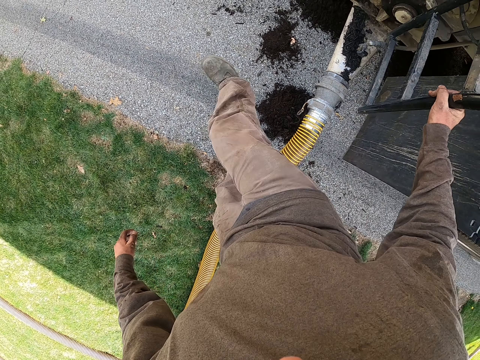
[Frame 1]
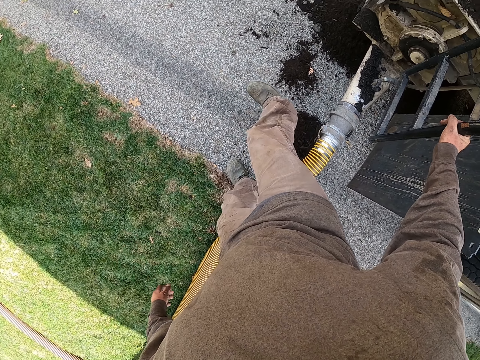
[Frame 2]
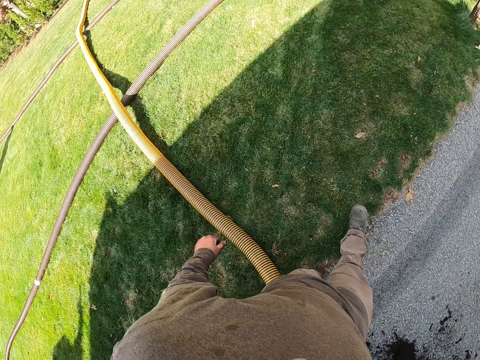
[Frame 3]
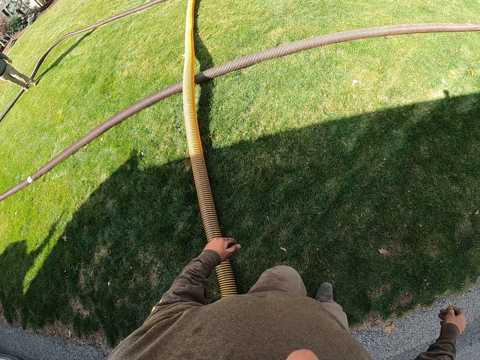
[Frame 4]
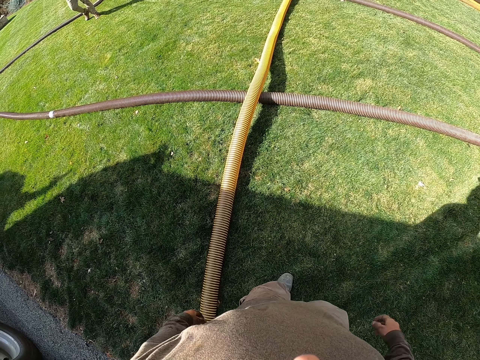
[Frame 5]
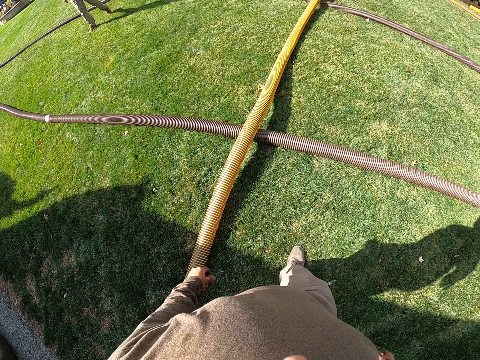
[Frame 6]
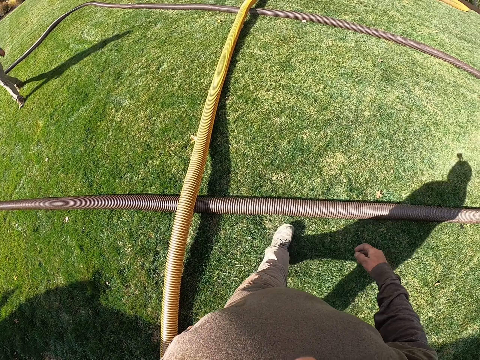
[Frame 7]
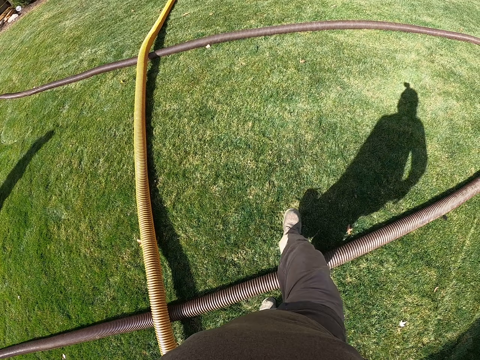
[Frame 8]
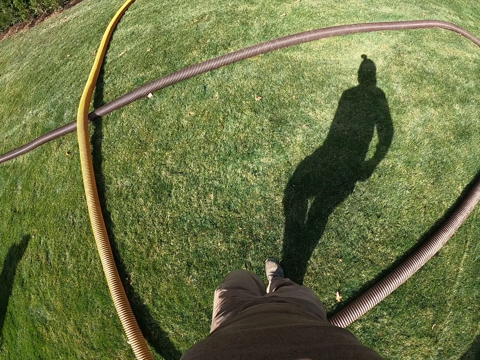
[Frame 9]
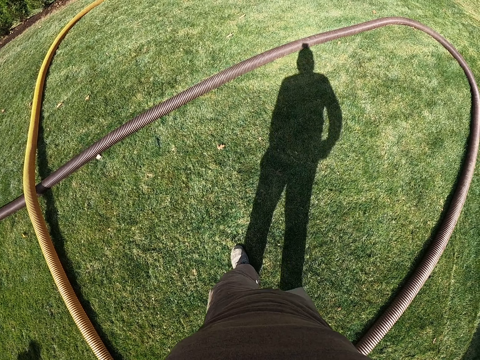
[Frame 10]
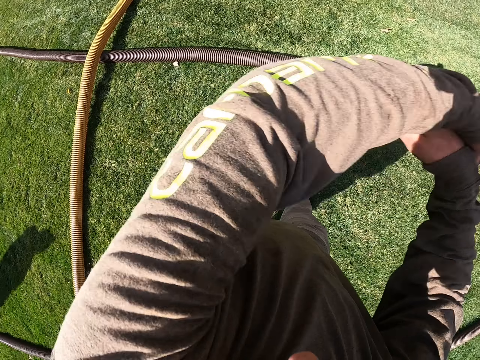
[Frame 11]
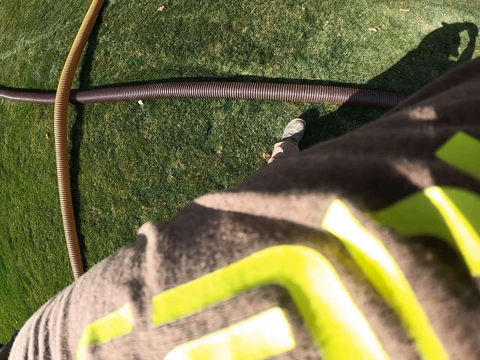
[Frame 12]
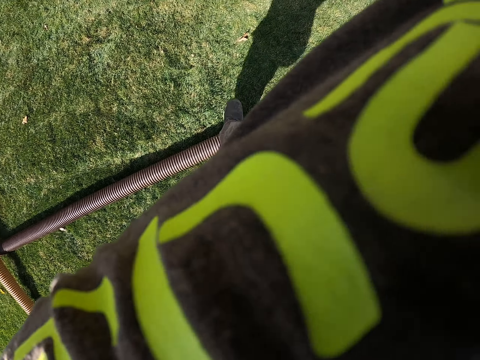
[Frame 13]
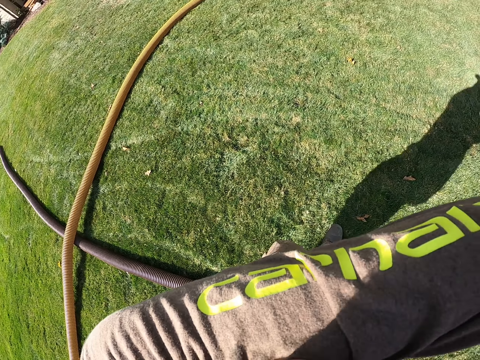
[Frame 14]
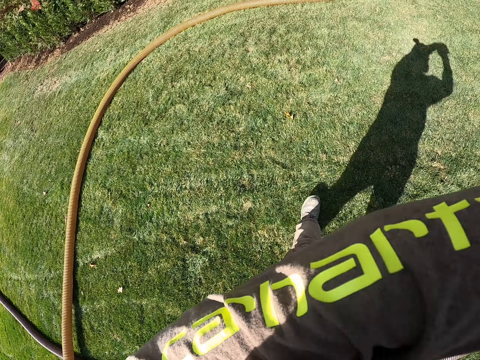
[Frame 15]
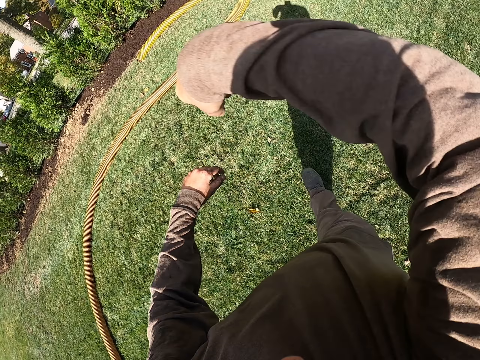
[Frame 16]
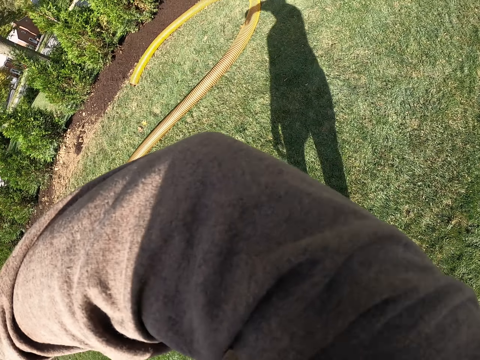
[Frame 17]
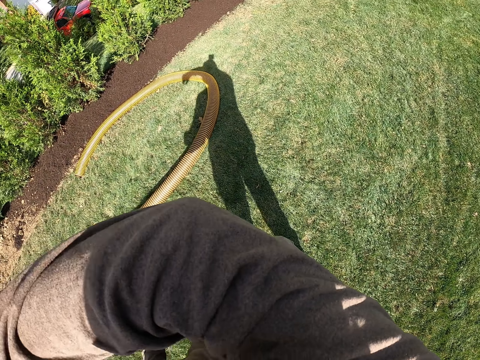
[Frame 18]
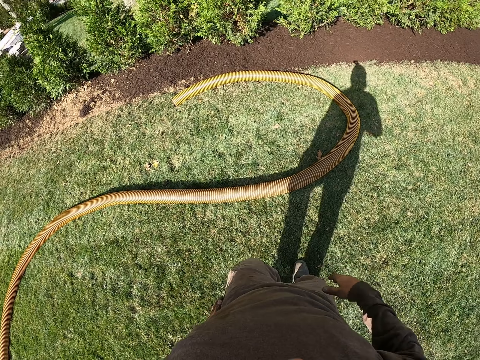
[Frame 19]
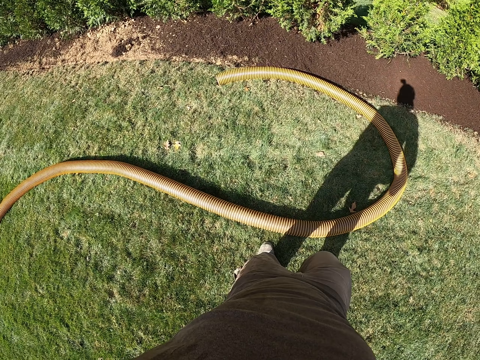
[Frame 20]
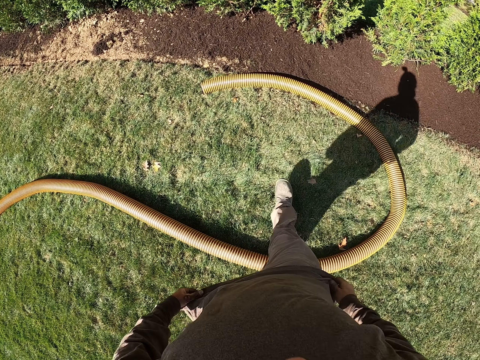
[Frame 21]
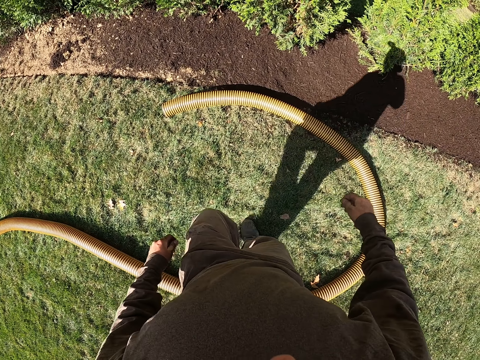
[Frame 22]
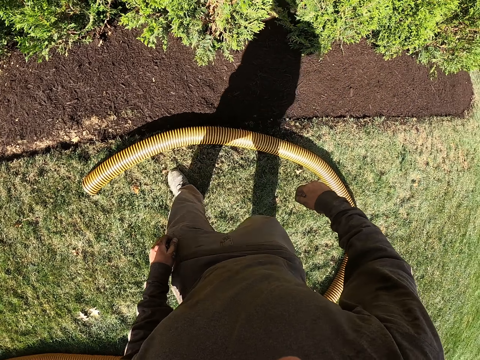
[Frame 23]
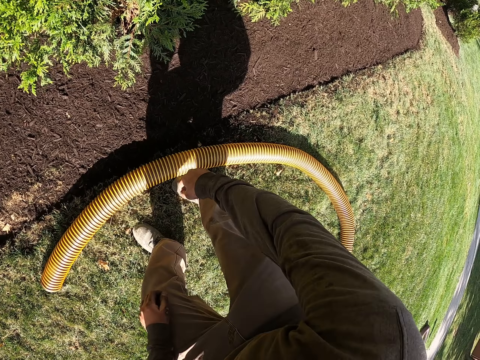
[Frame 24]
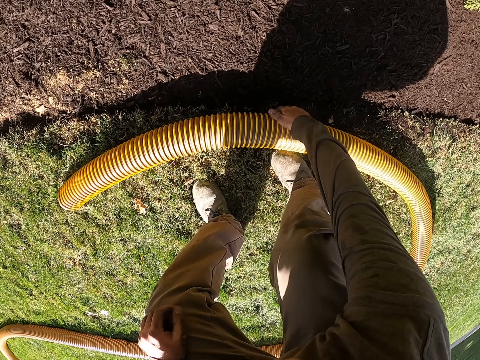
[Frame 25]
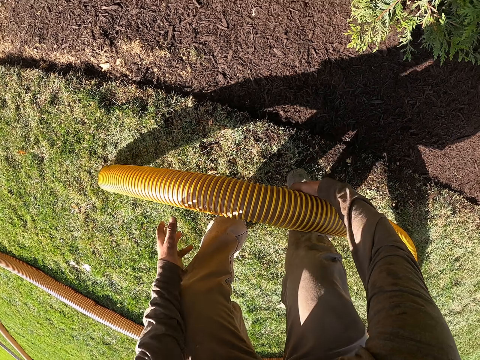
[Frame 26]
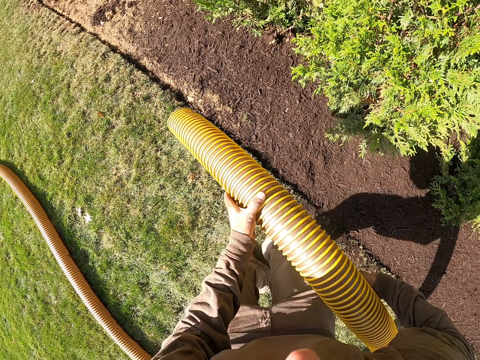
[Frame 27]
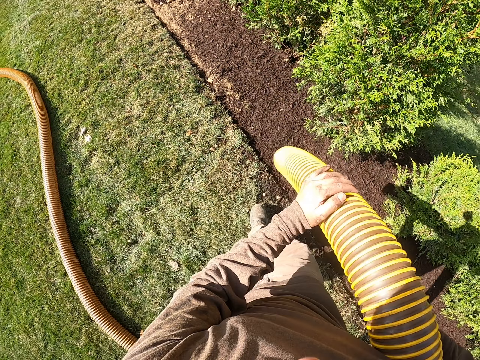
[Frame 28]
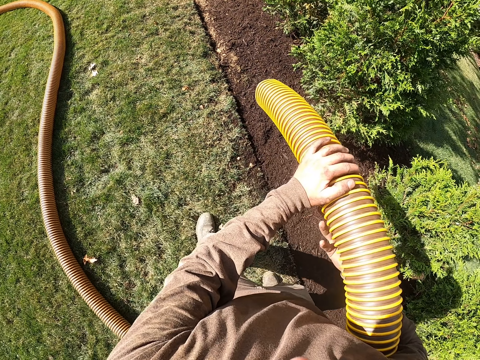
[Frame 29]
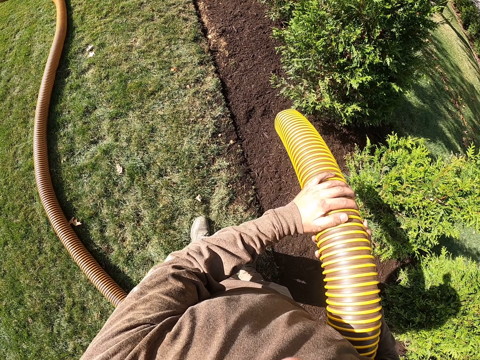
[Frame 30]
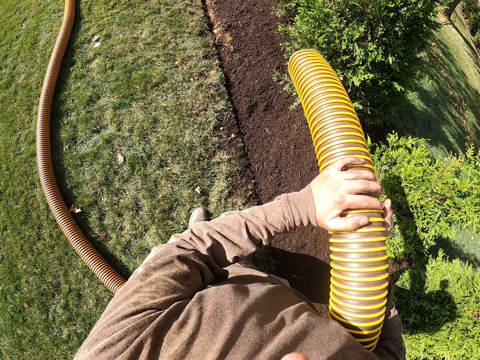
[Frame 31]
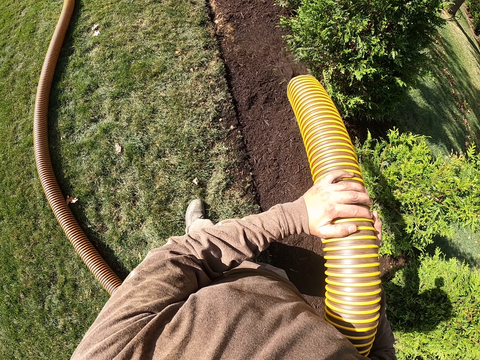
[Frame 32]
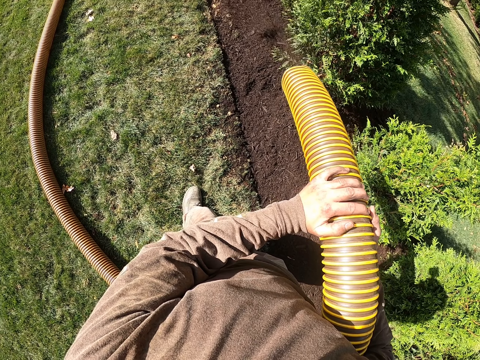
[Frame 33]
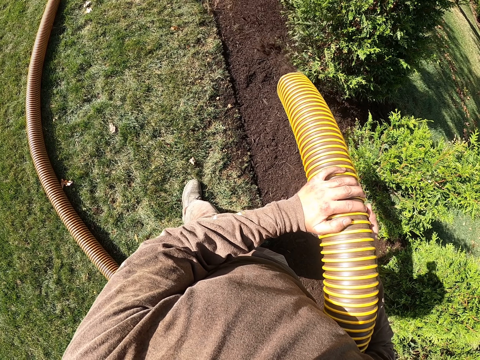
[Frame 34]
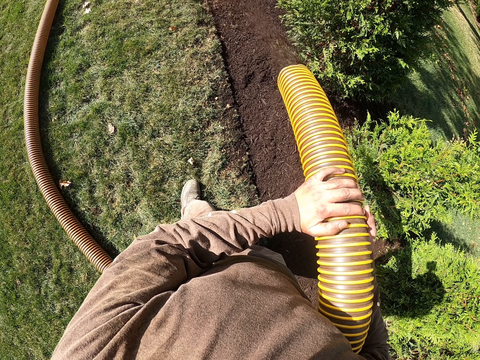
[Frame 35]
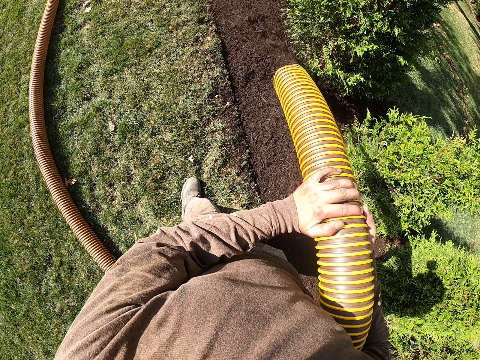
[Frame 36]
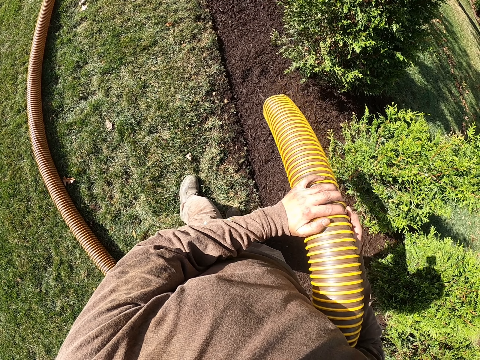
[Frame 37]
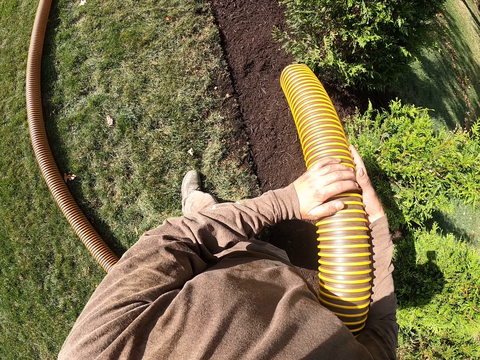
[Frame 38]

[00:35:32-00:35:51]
The camera wearer kicks the pipe. They turn back. They walk forward. They wipe their face. They wipe their face again. They pick up the hose pipe. They walk backwards. They pour manure on the ground. They apply fertilizer on the flowers with the pipe.

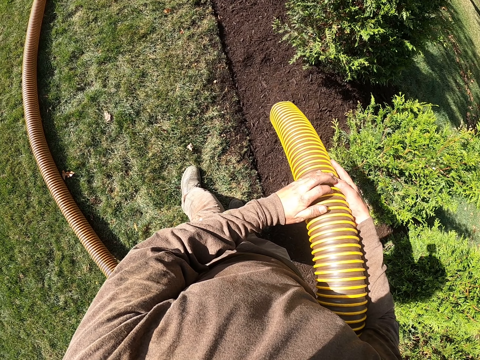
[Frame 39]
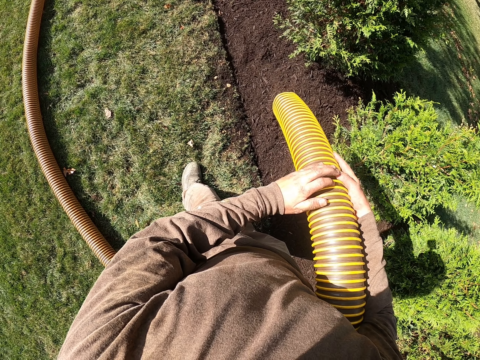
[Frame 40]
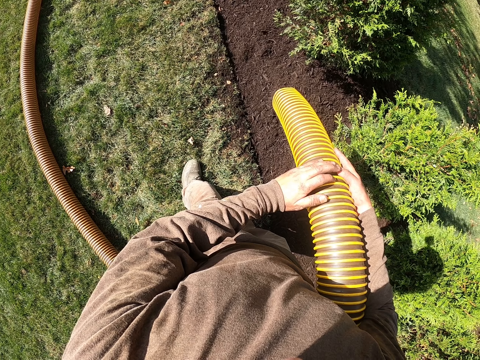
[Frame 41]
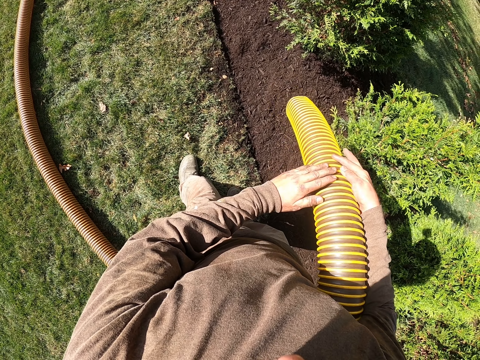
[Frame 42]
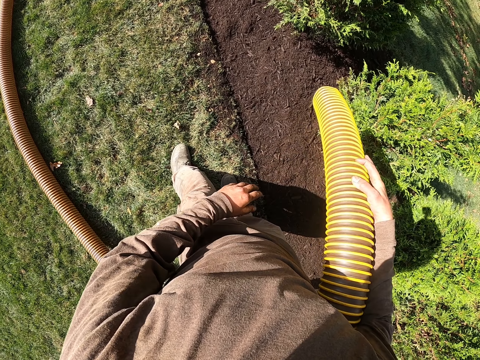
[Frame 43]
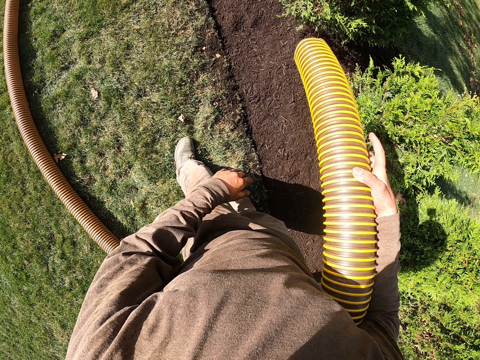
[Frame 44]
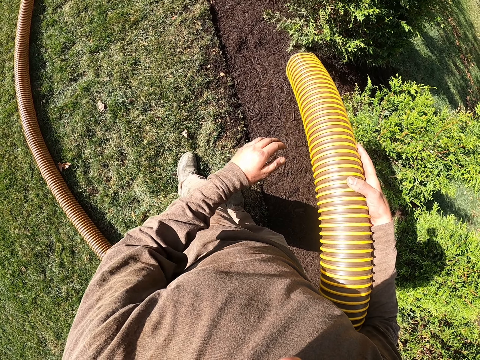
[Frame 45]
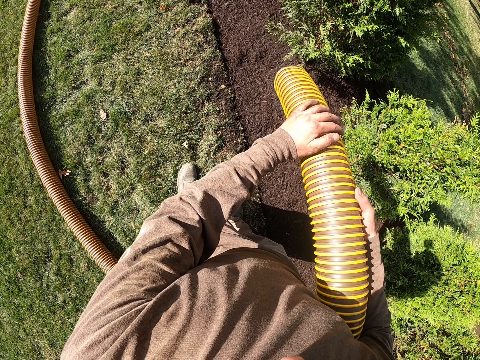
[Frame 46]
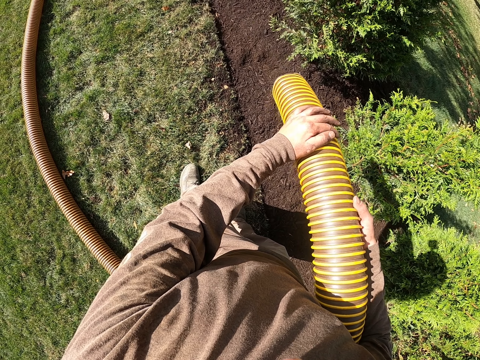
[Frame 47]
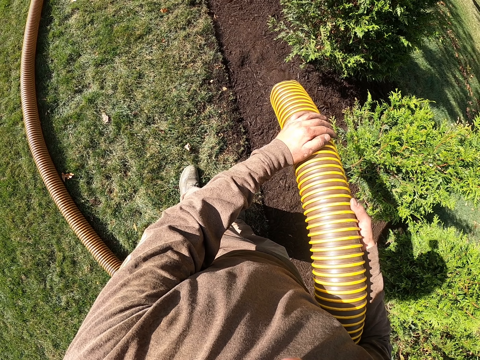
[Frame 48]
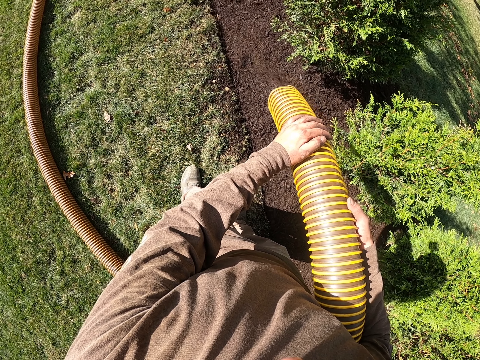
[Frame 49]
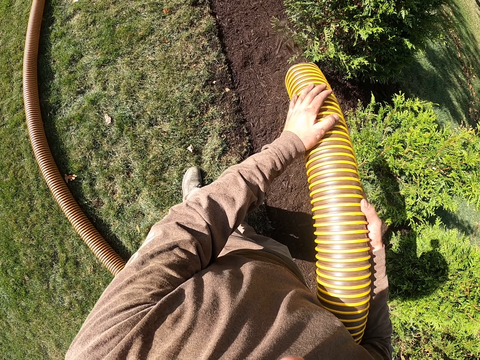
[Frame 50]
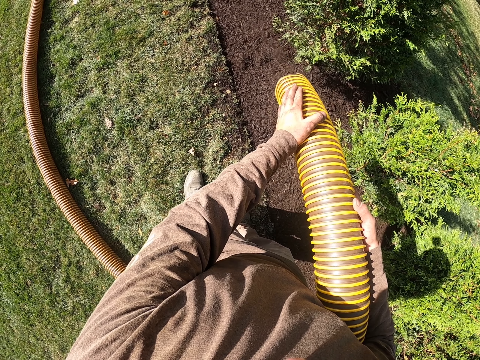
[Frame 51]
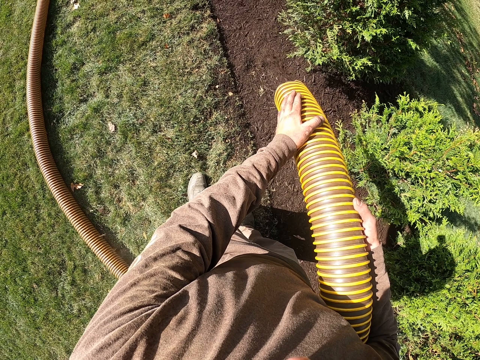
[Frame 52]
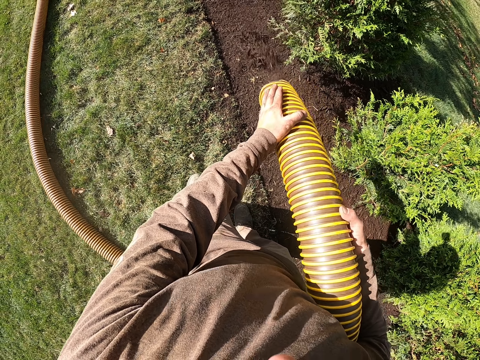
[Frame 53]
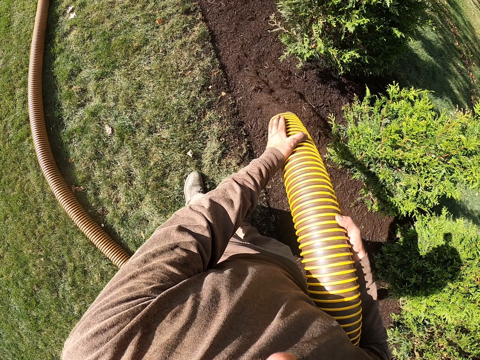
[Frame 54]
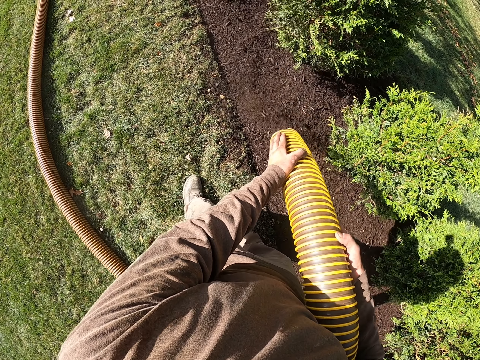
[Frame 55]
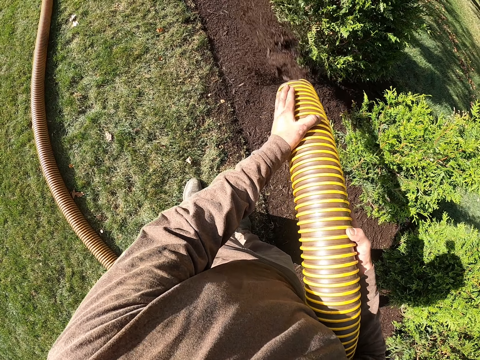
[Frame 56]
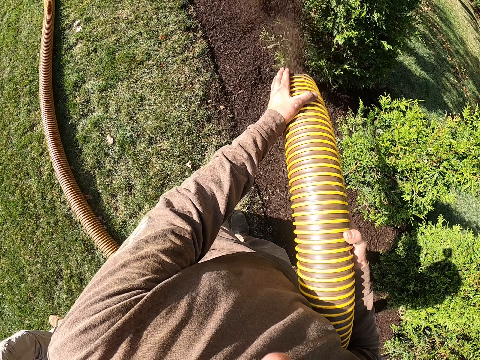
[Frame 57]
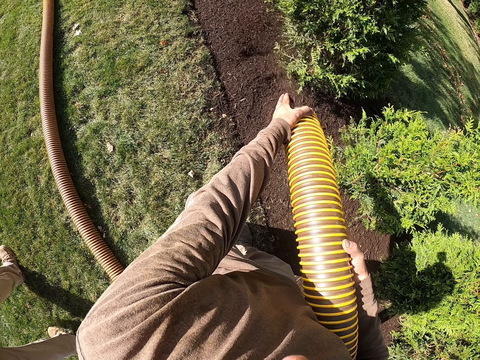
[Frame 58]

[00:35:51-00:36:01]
The camera wearer pours manure on the ground. They apply fertilizer on the flowers with a pipe.
